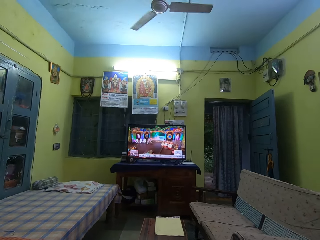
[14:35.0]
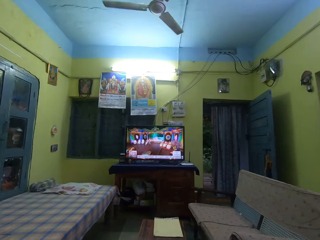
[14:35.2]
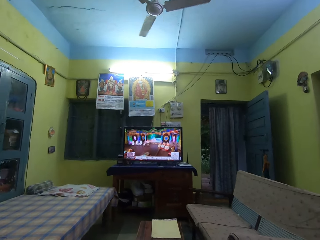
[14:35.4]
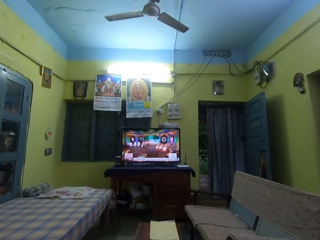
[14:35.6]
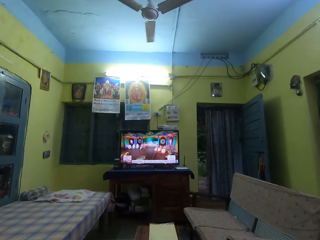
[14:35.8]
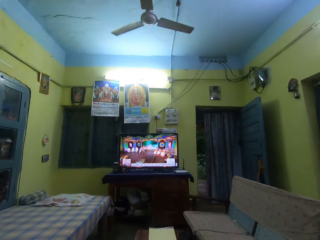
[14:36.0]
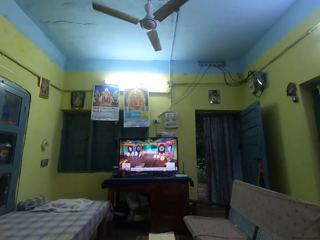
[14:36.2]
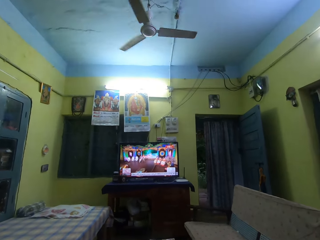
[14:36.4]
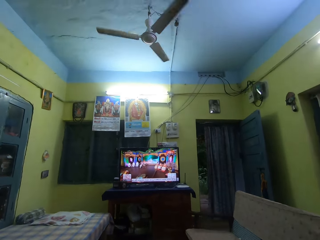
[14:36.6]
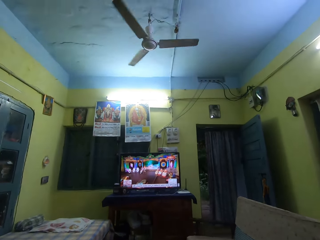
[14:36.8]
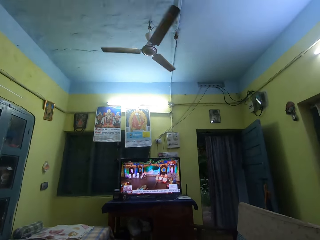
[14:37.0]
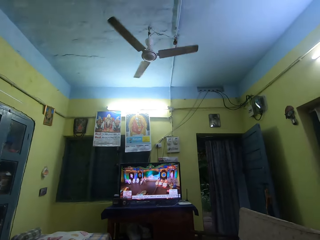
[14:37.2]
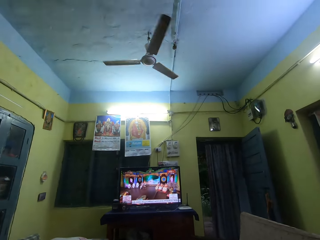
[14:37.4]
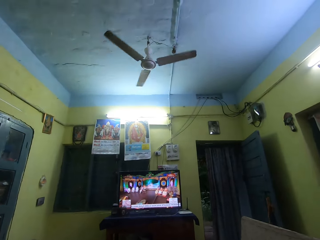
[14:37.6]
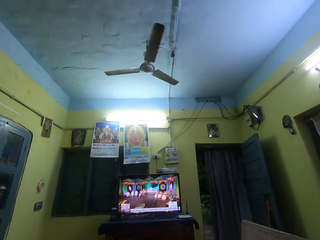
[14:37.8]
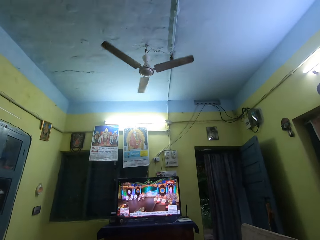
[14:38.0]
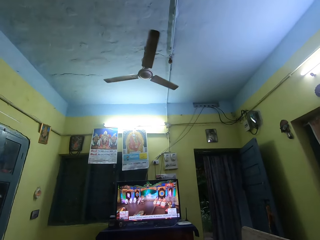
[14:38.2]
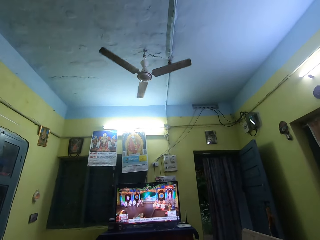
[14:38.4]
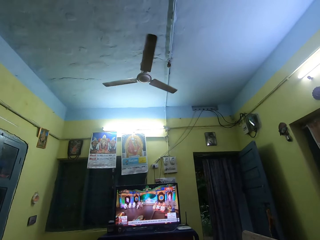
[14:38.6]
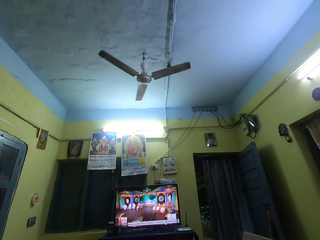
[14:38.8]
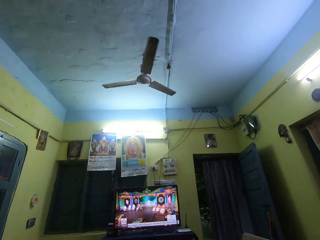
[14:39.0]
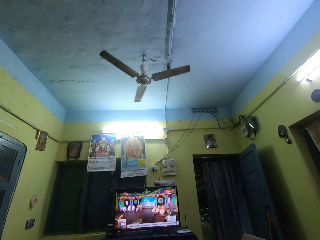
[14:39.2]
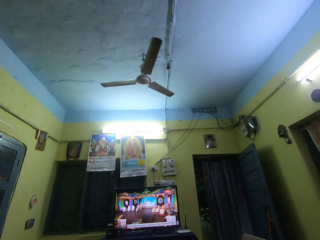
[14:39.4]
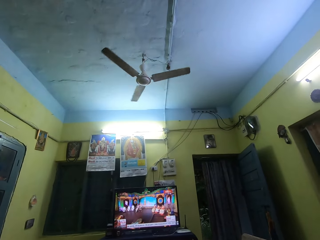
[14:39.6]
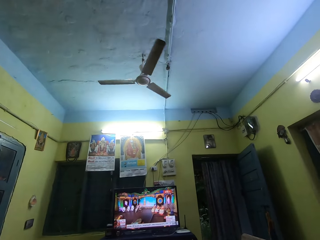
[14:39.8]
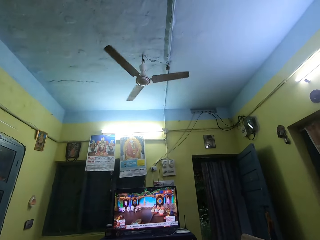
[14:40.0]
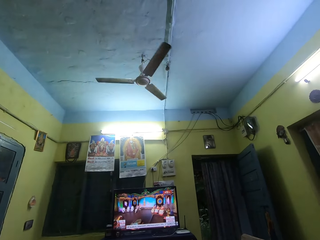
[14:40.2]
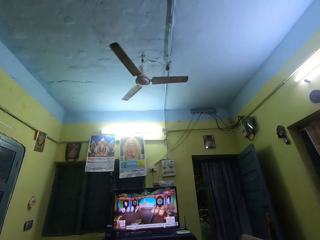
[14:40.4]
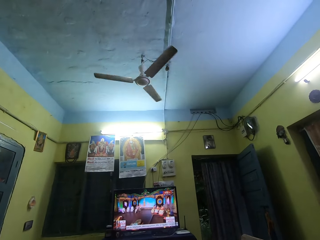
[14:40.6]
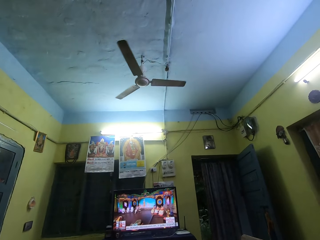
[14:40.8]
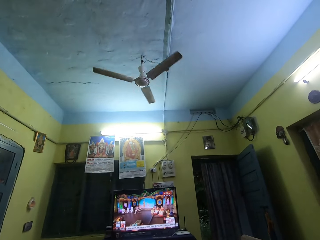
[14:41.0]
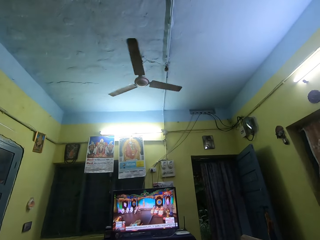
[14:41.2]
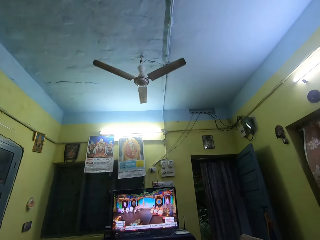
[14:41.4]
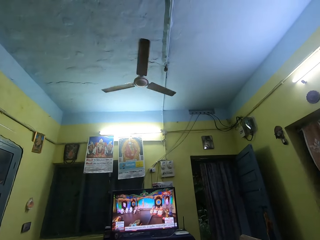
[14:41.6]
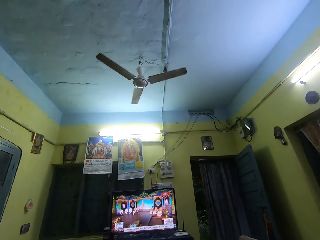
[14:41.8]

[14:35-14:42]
The camera wearer looks around the room.

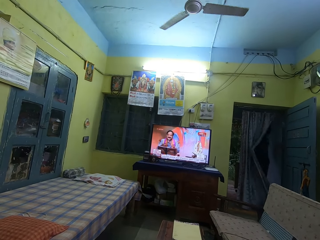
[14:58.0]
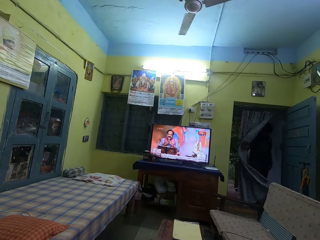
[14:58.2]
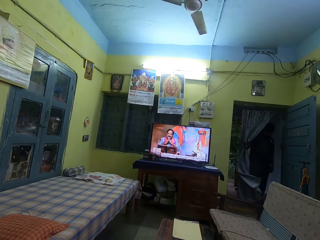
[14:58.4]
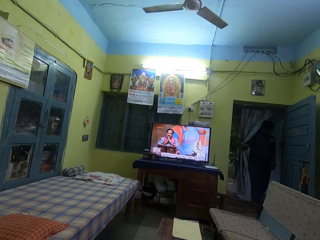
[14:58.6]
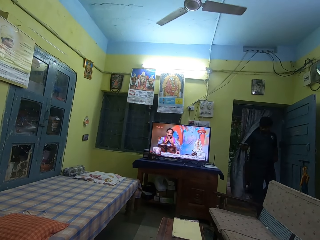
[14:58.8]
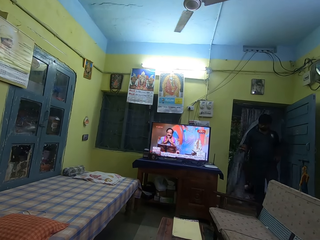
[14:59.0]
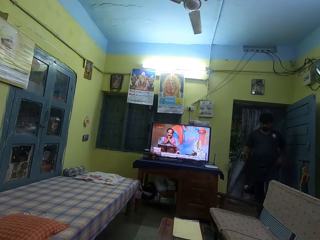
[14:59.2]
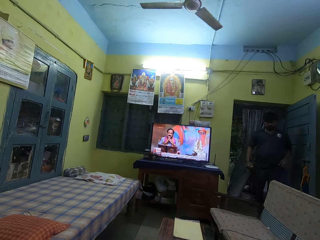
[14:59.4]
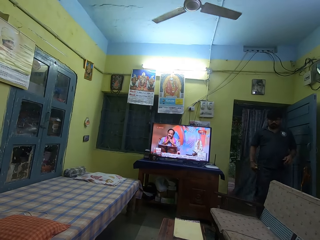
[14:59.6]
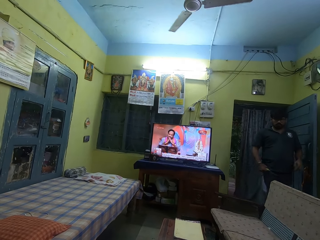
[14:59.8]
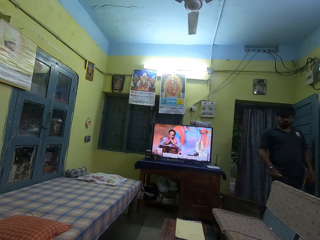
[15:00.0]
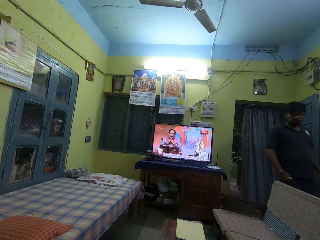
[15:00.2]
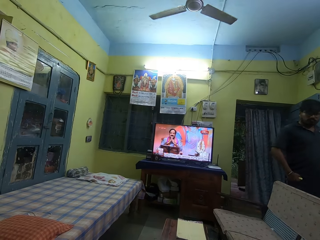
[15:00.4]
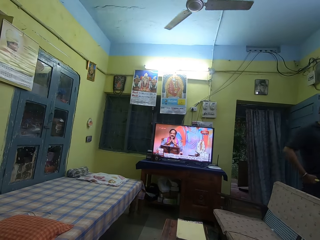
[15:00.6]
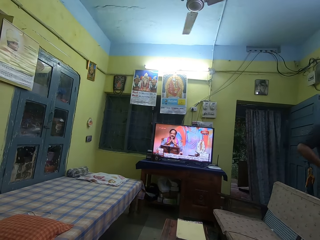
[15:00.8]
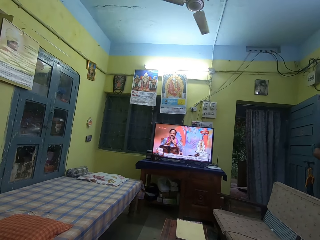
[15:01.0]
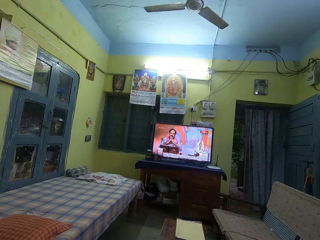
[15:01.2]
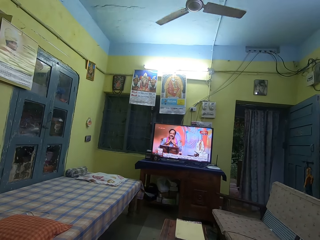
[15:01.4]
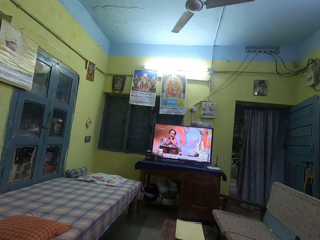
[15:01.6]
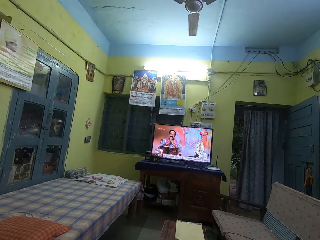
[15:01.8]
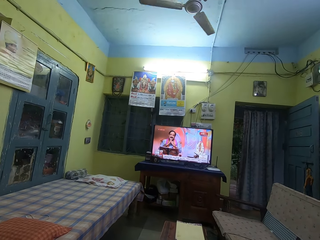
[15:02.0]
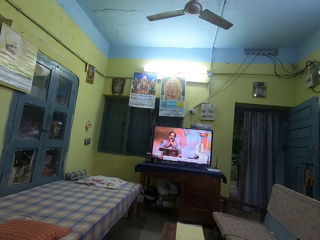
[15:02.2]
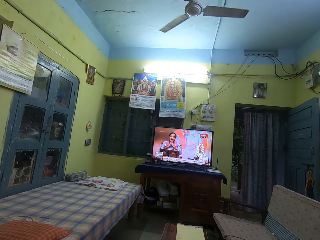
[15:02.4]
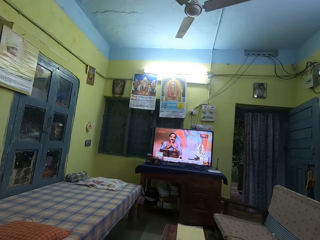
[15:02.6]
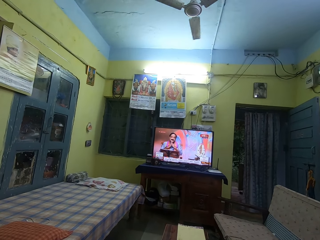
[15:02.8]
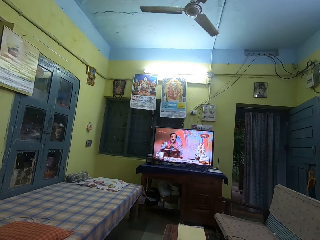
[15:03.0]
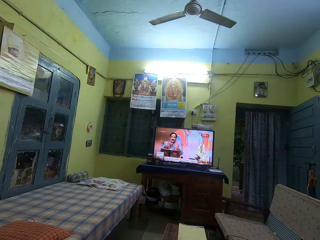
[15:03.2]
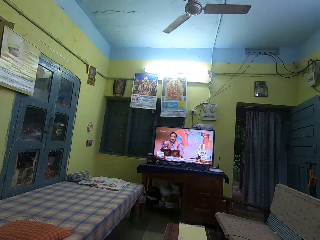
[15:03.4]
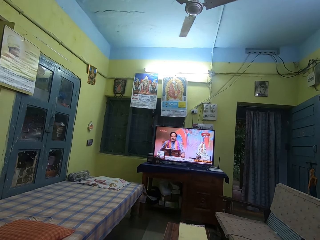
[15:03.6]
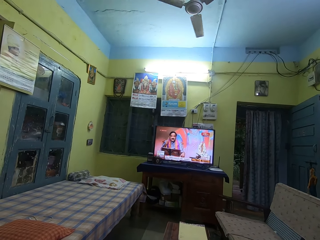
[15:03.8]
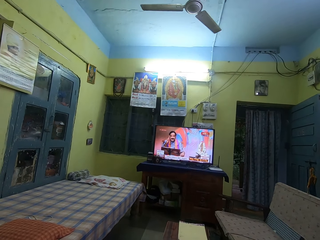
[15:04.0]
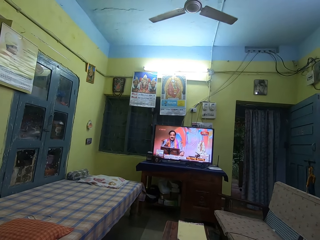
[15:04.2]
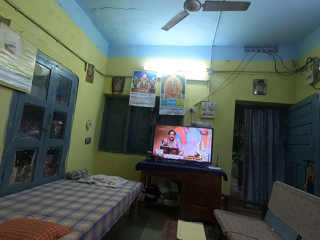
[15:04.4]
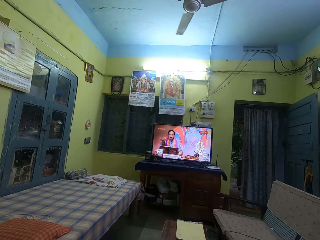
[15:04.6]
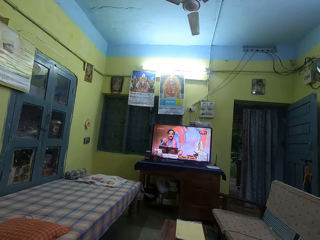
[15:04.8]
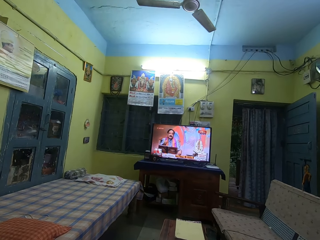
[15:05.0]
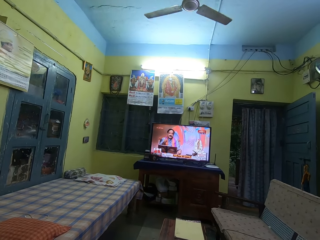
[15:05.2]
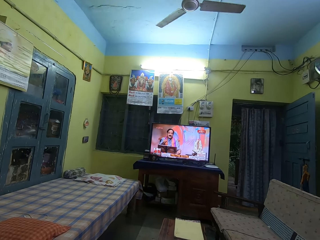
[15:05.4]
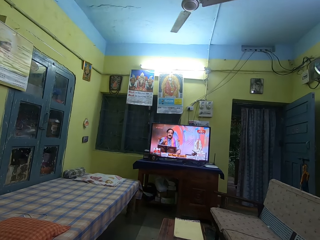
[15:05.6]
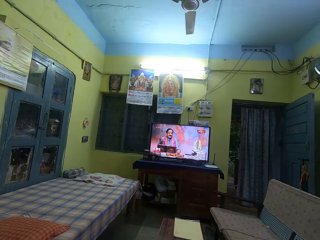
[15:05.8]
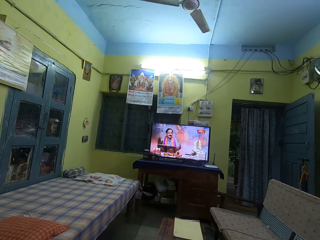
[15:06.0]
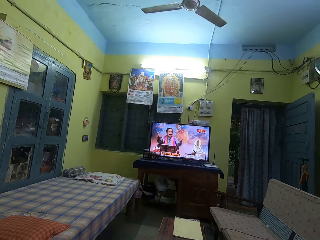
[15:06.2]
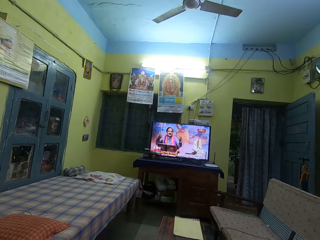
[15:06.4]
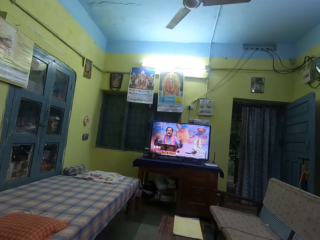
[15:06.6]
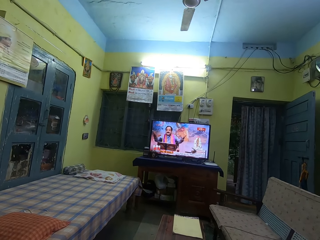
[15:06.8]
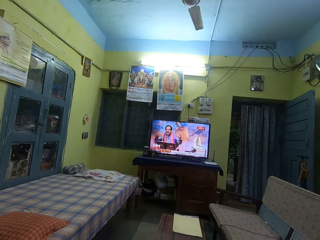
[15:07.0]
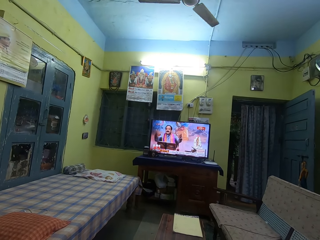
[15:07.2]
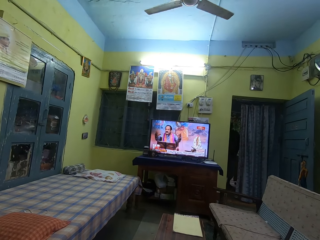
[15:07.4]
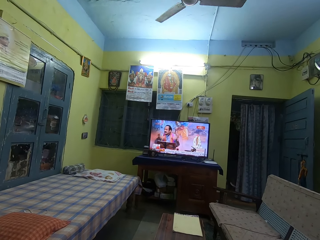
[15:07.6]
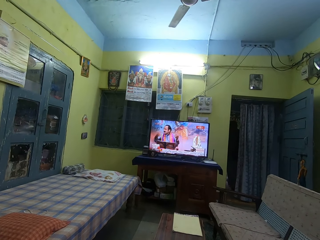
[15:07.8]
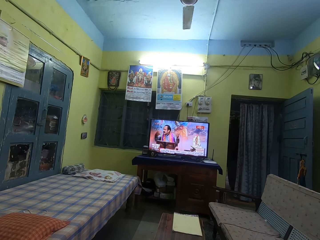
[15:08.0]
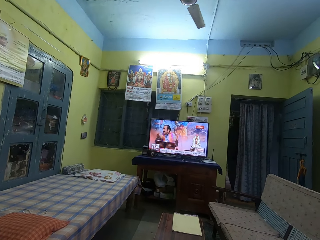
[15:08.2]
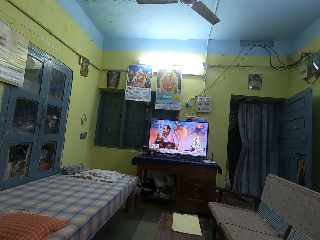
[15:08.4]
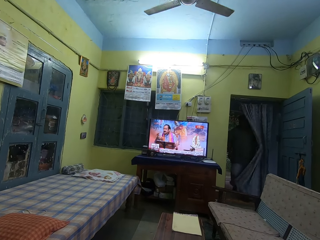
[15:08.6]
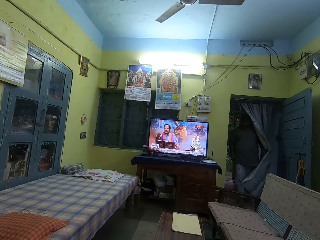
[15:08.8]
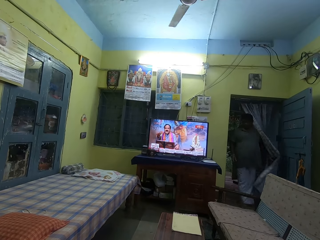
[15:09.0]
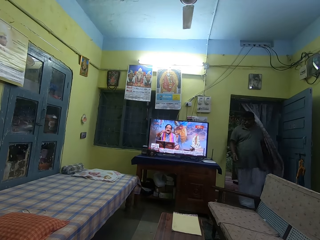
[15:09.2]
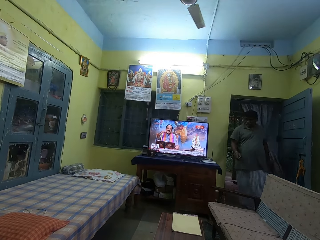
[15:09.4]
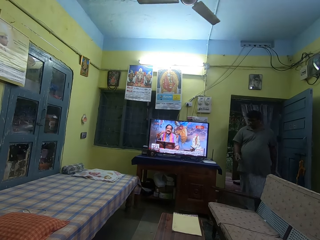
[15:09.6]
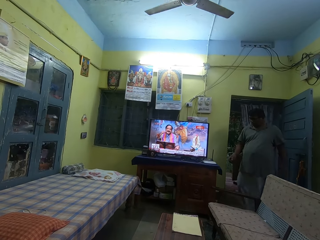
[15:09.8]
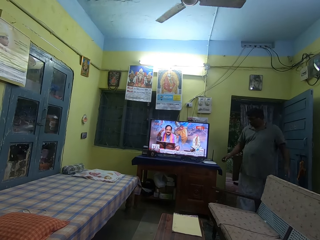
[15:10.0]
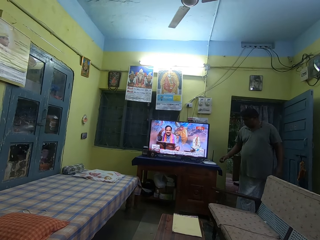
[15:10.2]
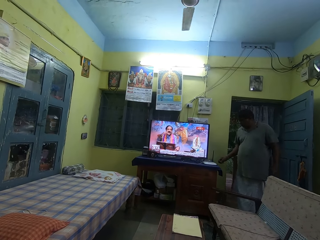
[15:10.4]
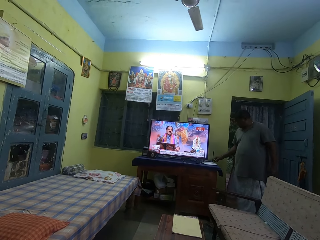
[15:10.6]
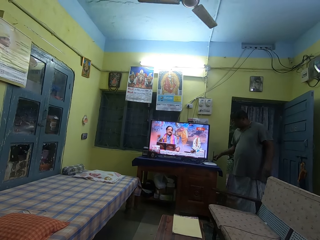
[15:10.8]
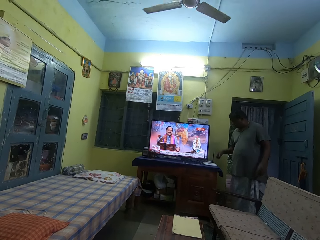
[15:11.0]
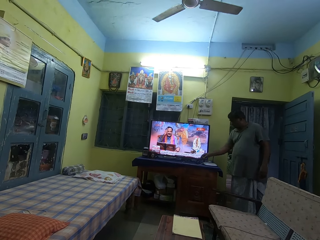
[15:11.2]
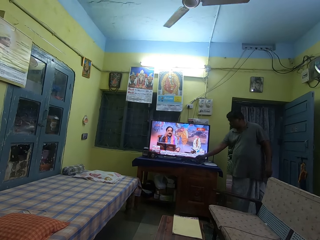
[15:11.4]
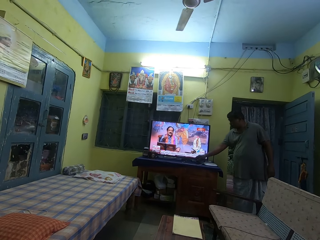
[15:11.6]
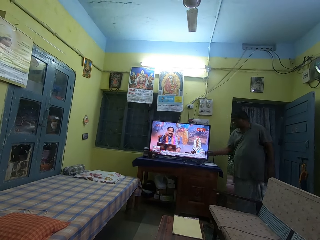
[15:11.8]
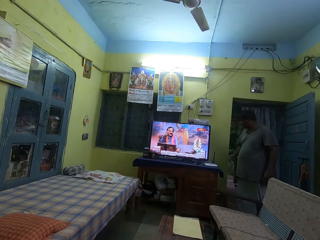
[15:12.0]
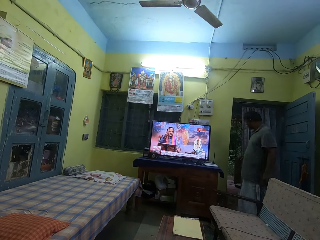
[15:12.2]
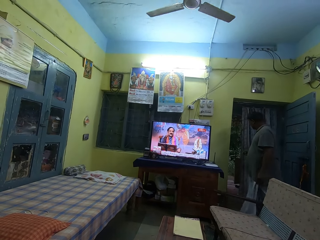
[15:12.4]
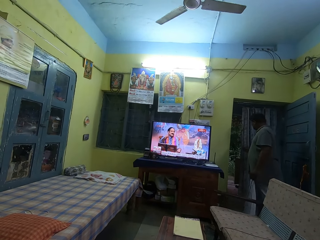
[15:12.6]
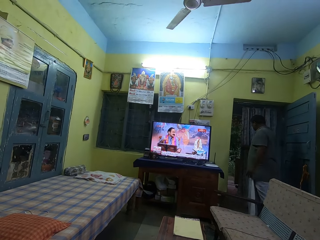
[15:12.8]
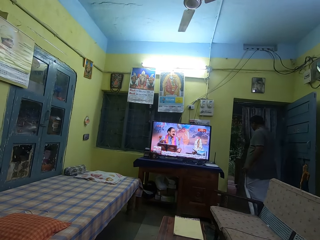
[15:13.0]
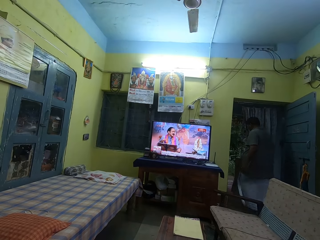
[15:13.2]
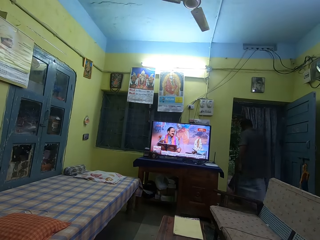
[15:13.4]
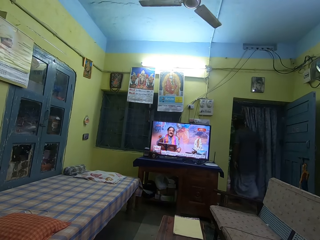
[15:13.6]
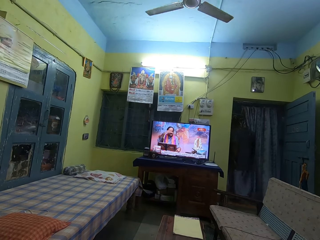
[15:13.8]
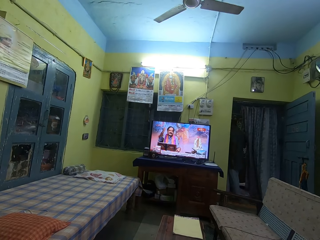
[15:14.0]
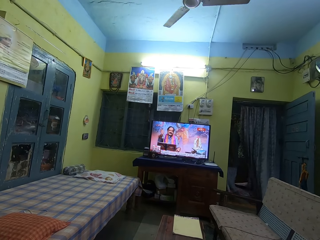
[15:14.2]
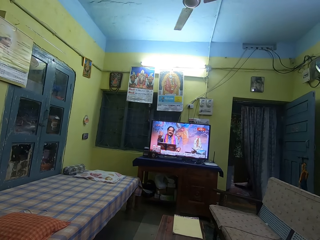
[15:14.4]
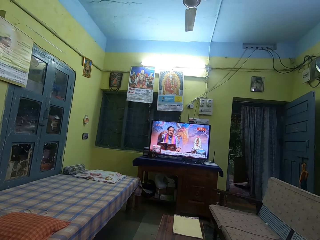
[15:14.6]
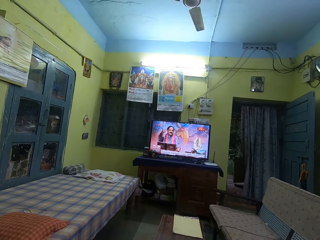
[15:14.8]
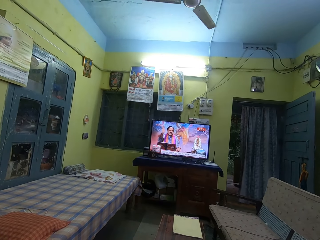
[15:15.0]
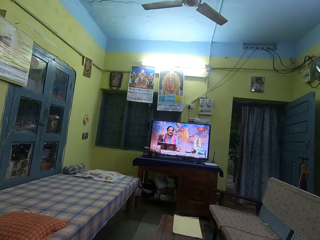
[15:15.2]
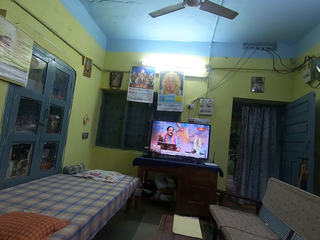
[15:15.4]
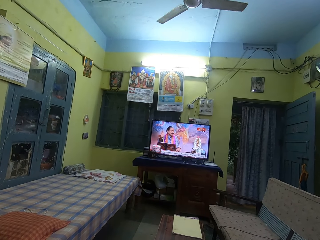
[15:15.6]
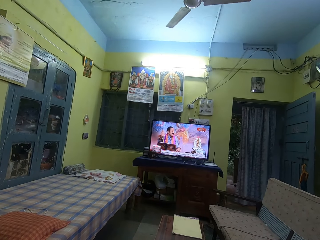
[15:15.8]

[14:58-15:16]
A man walks in the room. Another man walks in the room. The second man places something on the table. The second man walks outside the room.
